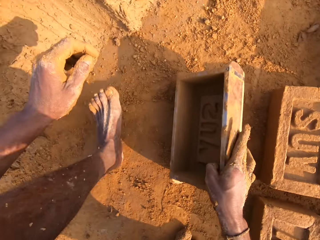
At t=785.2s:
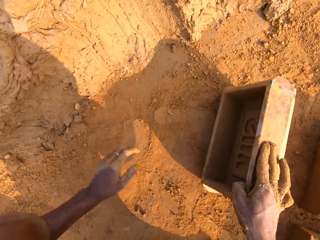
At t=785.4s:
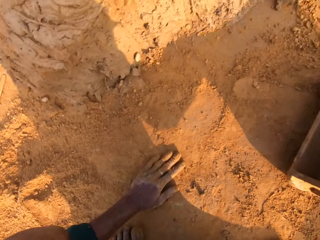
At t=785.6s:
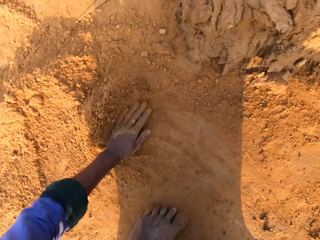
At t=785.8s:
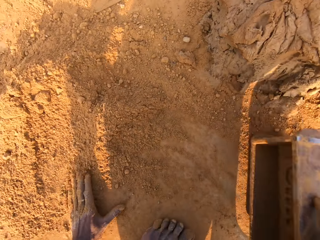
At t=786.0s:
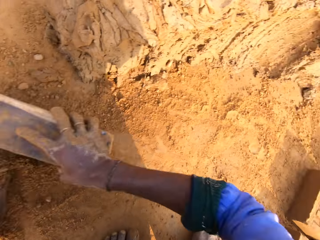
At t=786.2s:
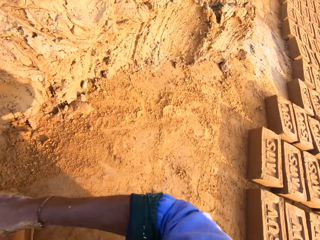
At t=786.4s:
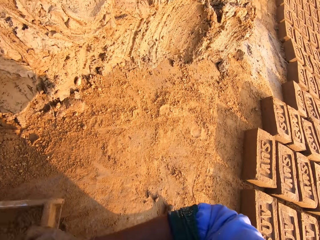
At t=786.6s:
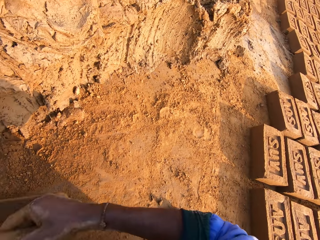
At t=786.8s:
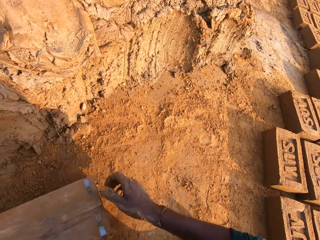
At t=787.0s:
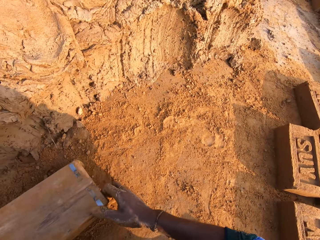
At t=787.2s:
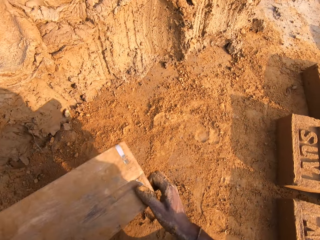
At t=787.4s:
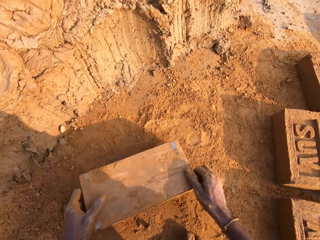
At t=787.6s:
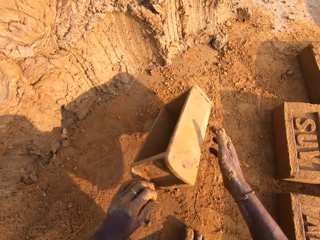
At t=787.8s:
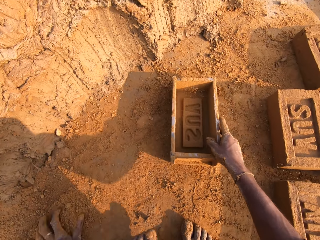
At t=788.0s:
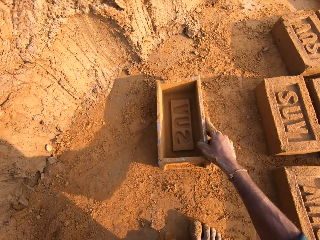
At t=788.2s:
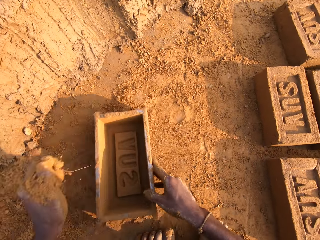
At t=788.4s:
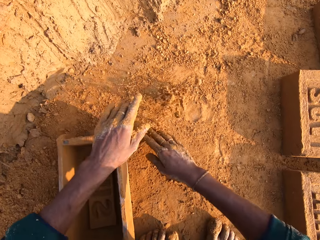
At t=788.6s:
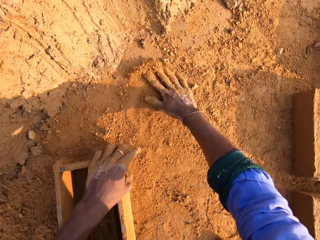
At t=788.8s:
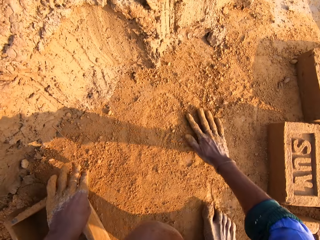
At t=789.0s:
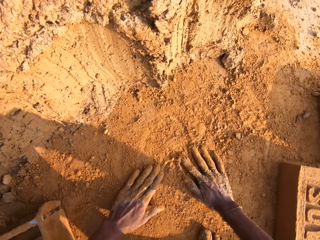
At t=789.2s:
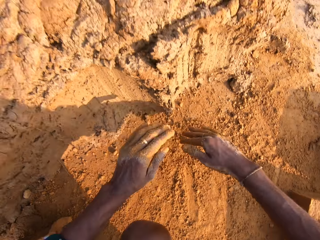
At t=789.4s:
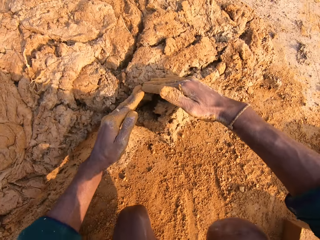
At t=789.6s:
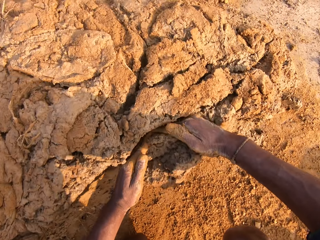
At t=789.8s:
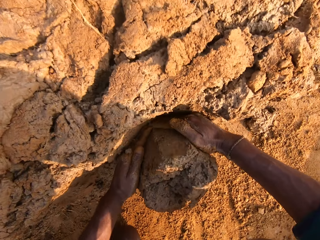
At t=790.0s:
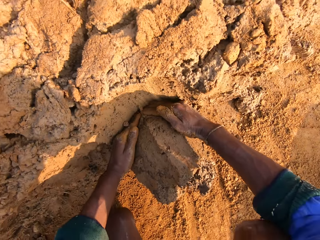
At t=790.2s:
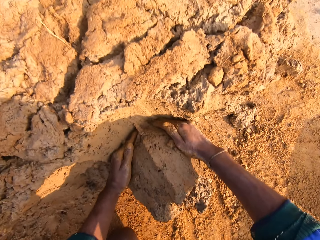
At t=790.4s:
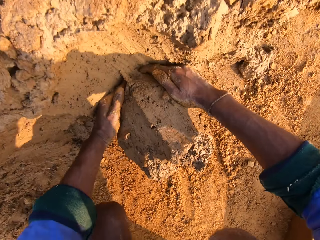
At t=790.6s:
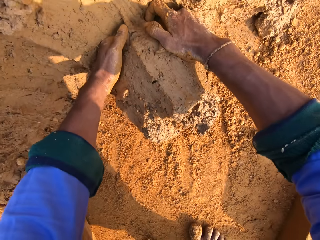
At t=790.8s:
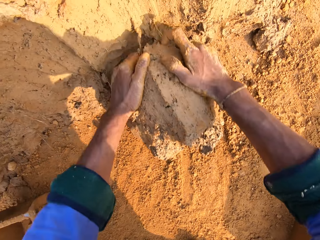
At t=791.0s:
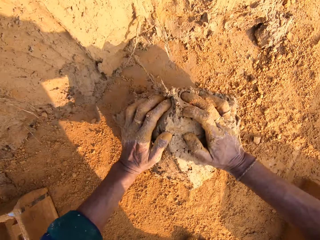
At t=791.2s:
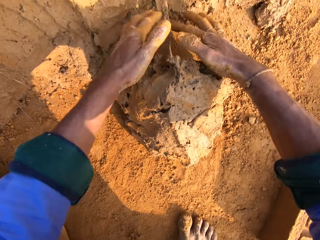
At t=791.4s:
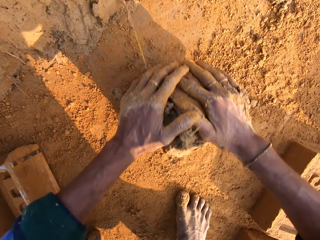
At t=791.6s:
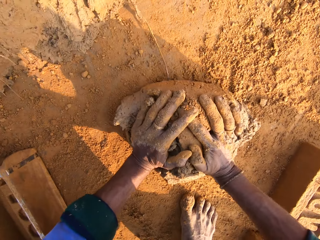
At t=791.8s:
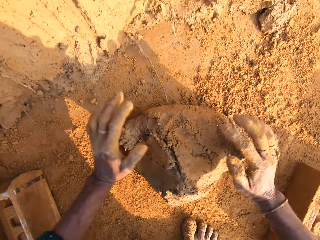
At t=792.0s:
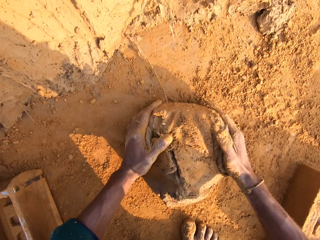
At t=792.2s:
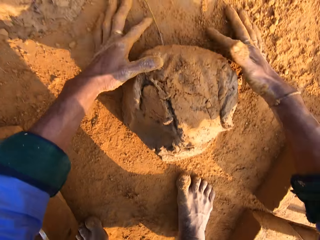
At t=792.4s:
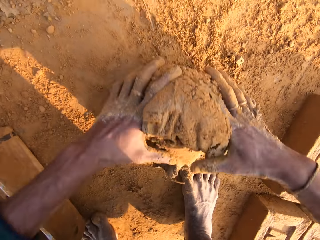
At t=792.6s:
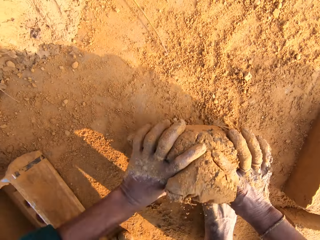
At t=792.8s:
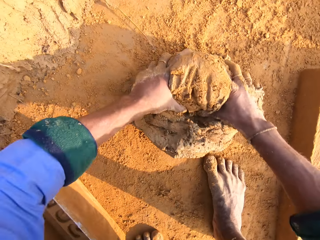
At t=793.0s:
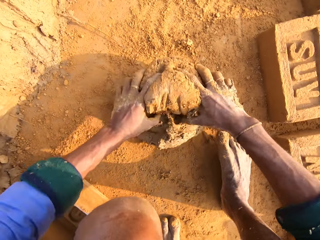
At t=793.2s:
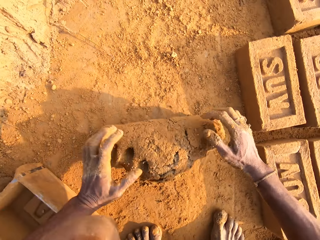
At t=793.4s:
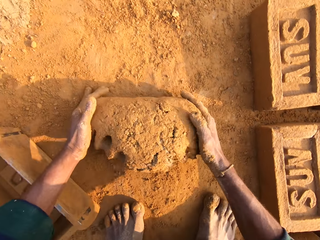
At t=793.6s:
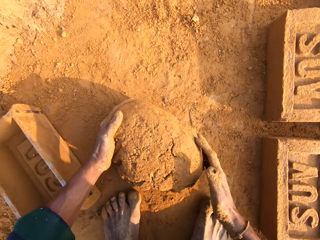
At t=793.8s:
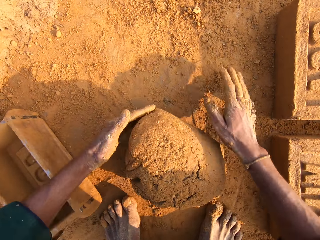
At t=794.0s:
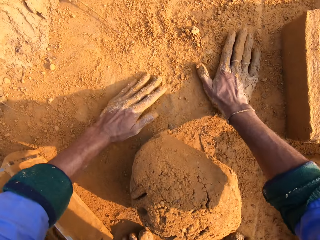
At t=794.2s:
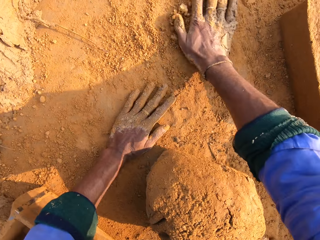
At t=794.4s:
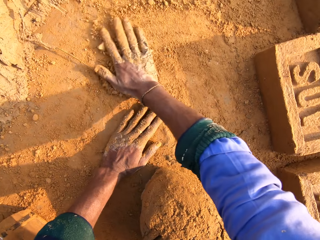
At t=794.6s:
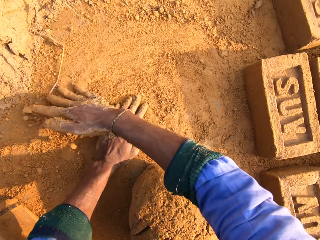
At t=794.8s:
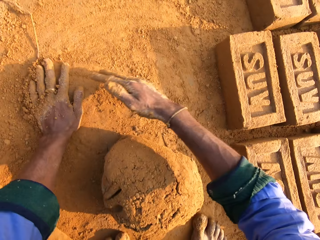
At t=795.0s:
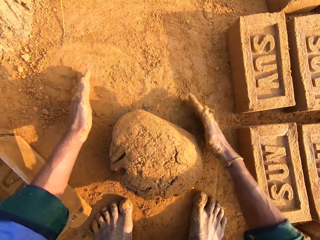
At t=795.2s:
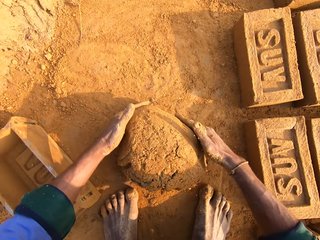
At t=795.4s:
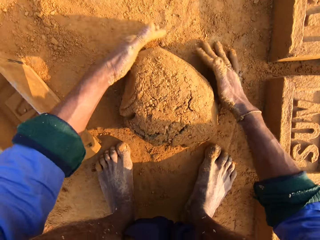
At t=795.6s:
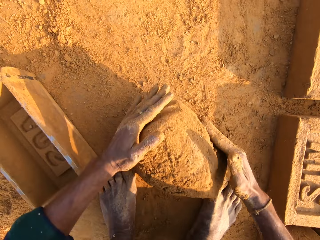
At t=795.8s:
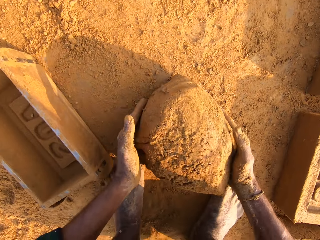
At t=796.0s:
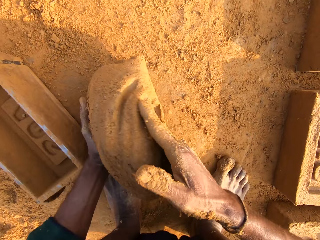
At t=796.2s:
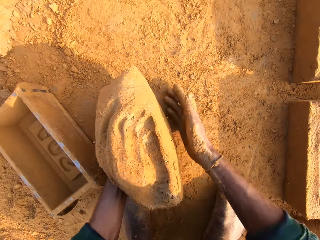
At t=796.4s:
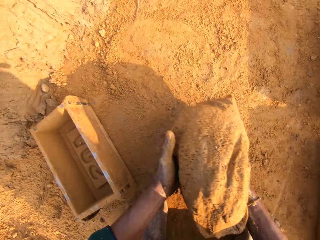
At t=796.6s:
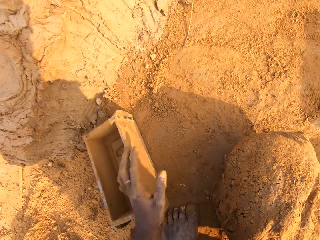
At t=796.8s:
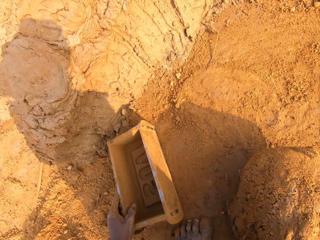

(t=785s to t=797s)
The camera wearer puts soil in the brick box or brick mold. They collect soil with the brick mold. They rub hands in the soil. They scoop molding clay with hands. They mold the clay on the ground. They roll the molding clay on the ground. They rub hands in the soil.

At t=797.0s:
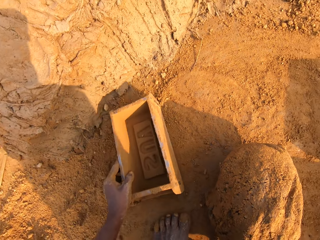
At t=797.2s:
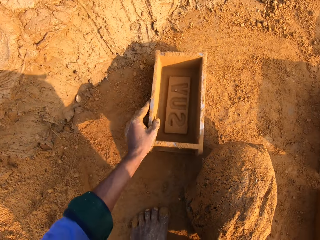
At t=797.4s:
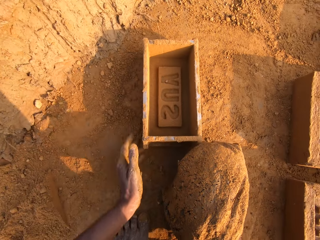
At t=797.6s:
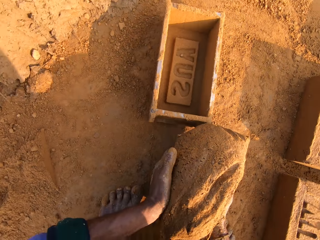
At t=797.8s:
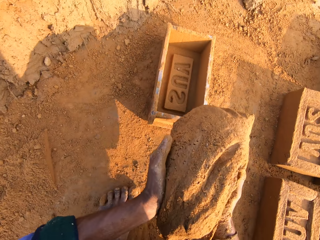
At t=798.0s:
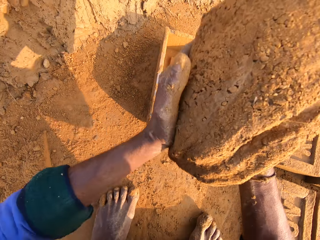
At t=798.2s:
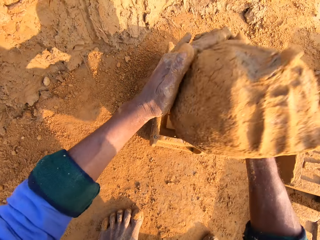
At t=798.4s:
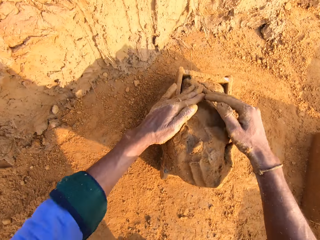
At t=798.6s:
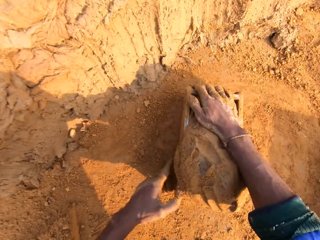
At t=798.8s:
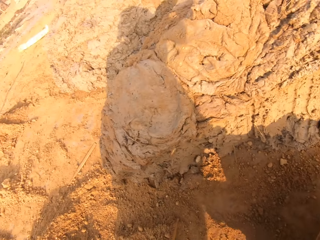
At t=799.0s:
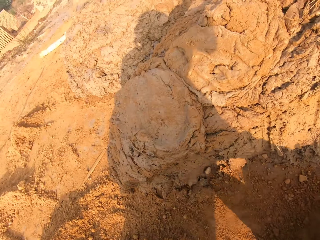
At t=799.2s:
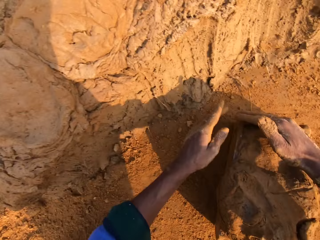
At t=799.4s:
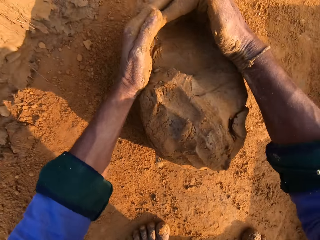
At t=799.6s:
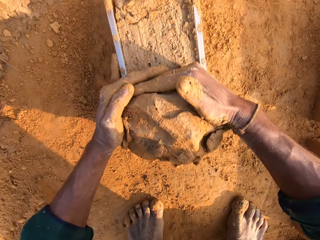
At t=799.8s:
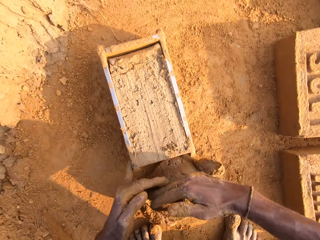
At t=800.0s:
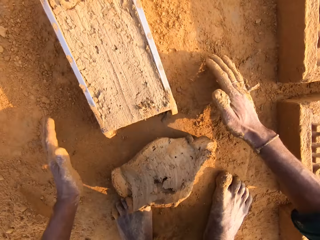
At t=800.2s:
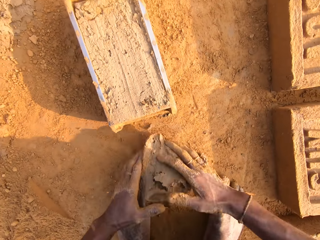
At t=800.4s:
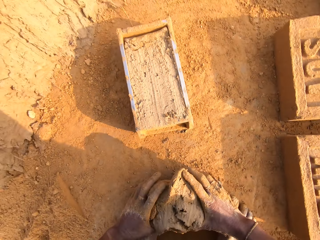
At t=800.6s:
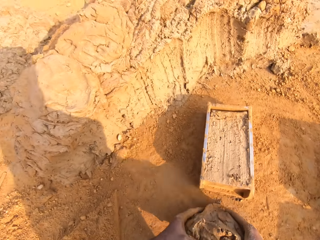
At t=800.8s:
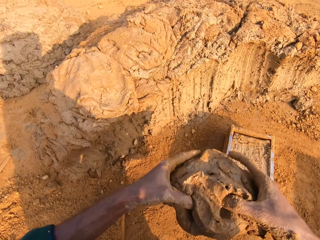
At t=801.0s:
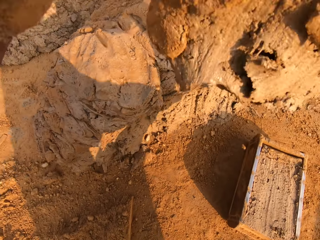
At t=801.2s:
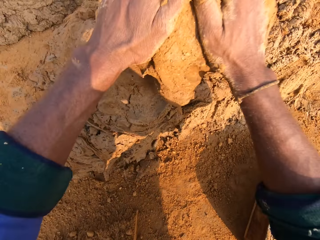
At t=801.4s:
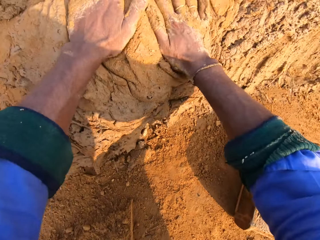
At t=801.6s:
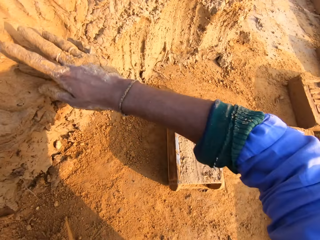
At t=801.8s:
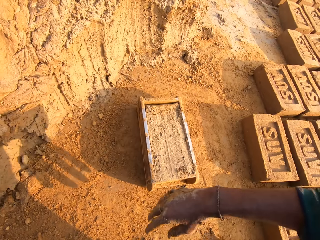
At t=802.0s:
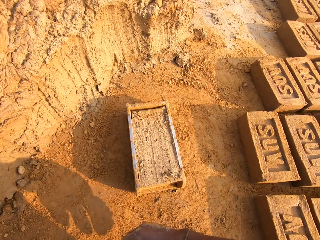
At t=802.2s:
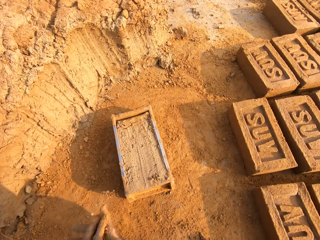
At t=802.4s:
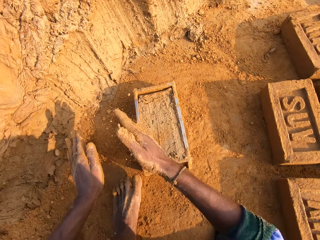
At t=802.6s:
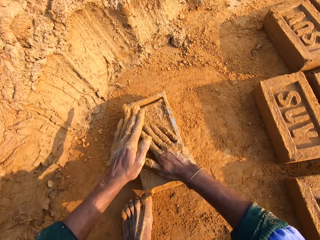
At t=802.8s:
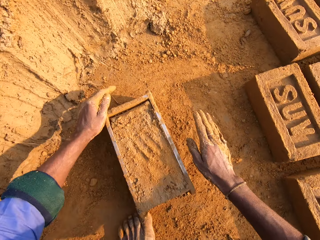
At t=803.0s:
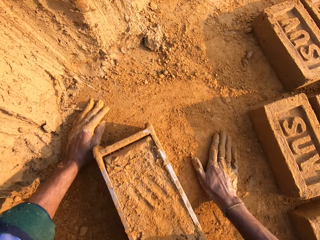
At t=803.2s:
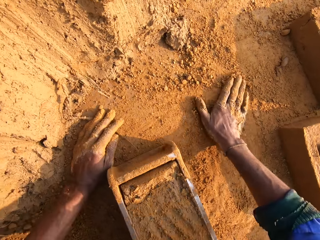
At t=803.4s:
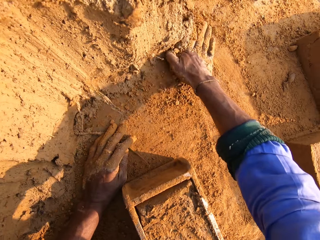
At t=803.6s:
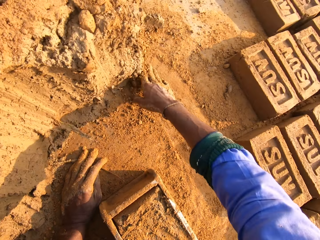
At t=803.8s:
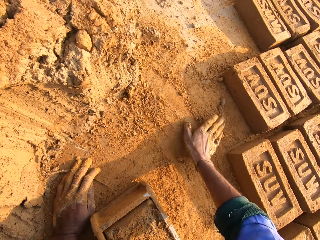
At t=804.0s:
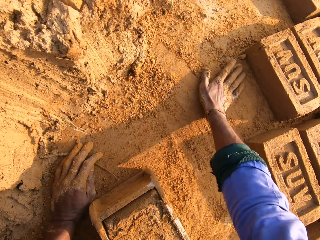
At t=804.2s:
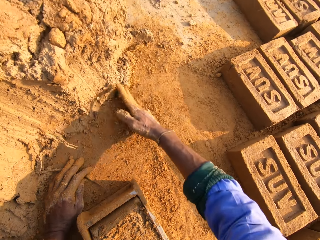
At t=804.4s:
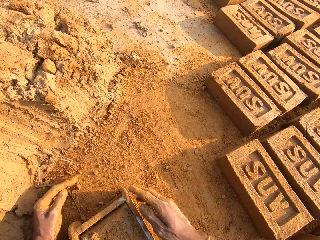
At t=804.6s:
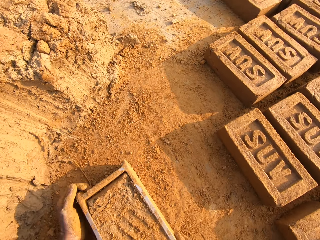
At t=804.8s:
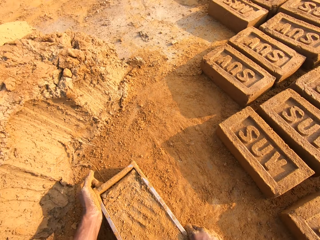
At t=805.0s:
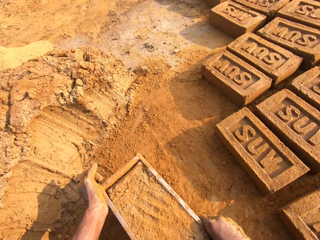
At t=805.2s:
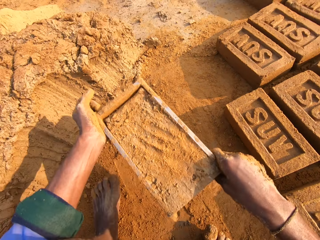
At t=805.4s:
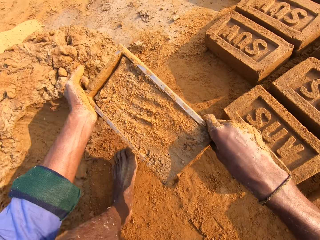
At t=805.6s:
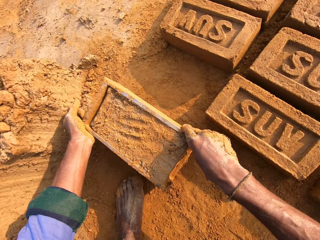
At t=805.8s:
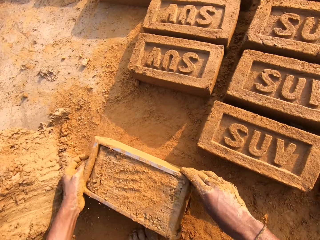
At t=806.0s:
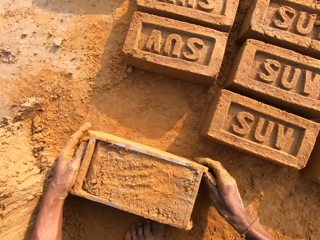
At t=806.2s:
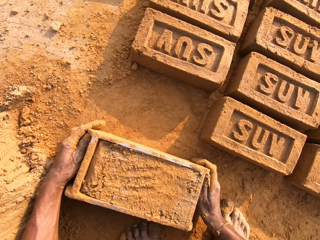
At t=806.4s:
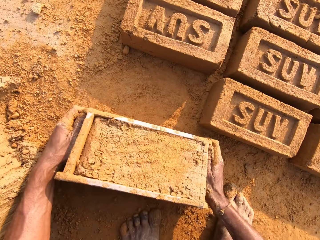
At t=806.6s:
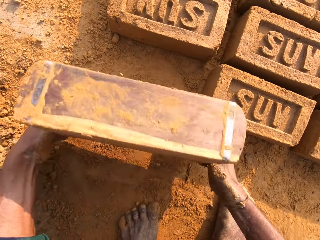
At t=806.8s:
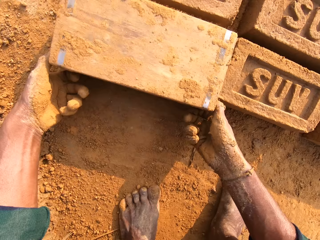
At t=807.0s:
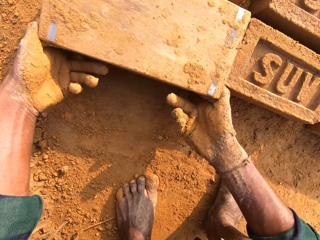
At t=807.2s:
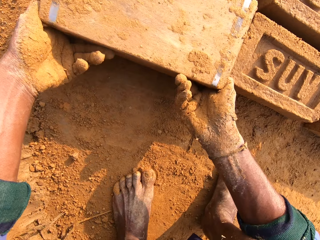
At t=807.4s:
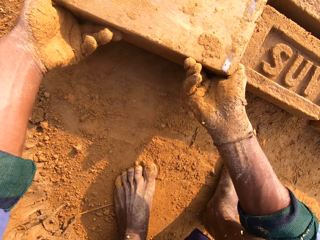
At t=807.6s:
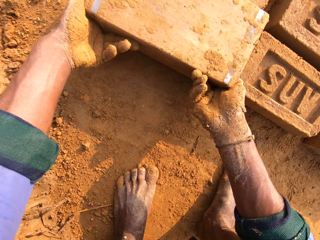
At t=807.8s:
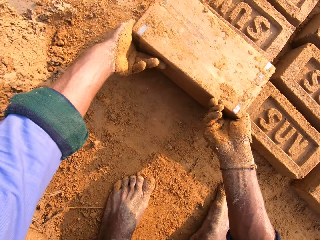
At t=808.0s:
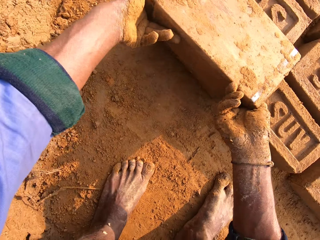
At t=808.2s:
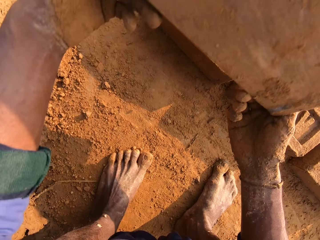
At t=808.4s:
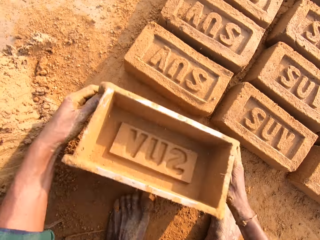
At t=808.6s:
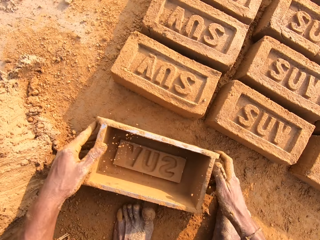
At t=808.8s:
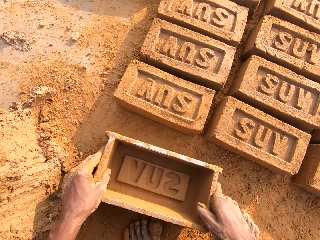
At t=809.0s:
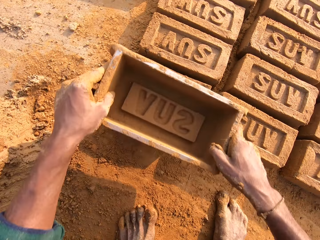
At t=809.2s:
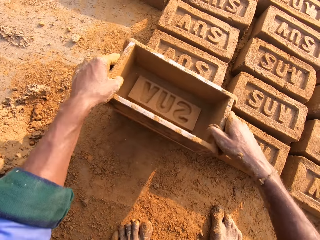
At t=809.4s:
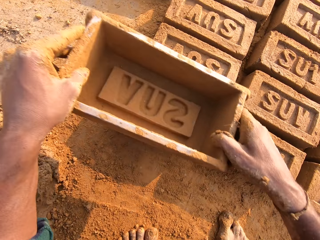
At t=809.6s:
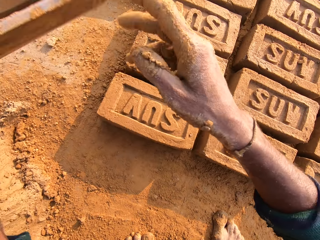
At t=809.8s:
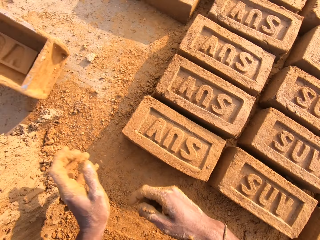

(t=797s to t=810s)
The camera wearer moves the brick box or brick mold closer to them. They put molding clay in the brick mold. They remove the extra molding clay from the brick mold. They throw the small clay on the bigger clay. They cover the brick mold with soil. They sprinkle soil on the clay in the box. They rub hands in the soil. They flip around the brick mold on the ground. They remove a brick from the brick mold.
